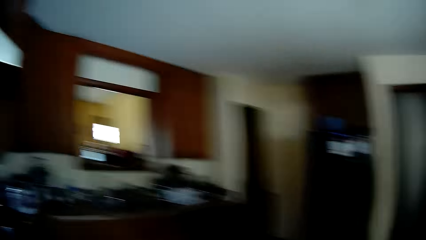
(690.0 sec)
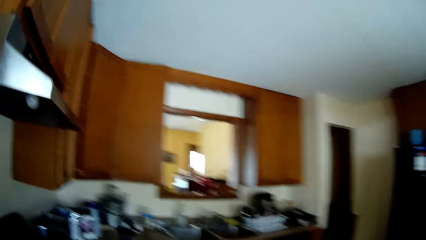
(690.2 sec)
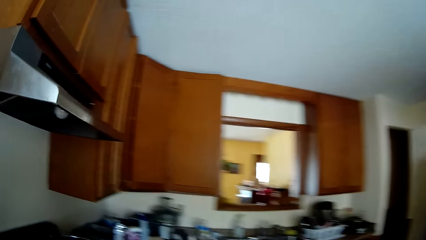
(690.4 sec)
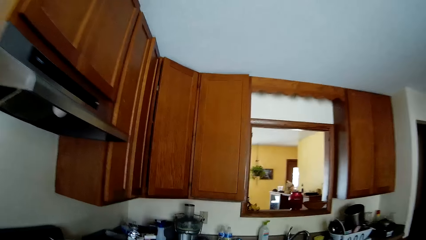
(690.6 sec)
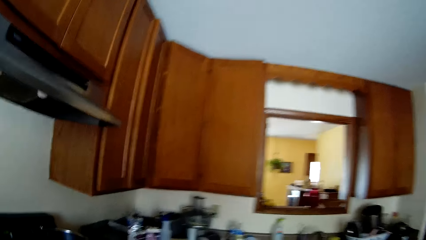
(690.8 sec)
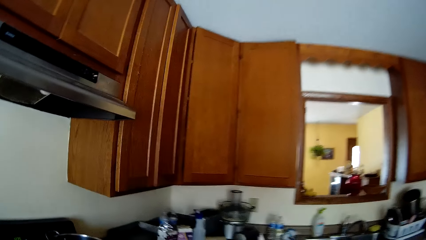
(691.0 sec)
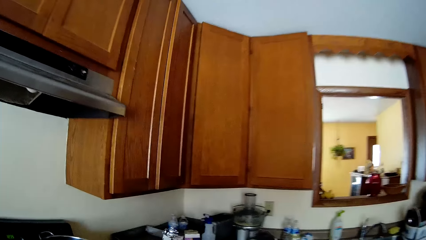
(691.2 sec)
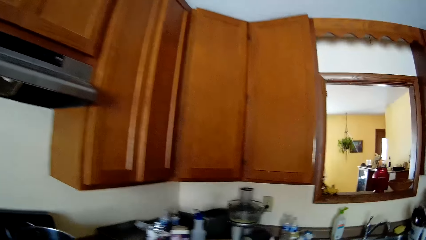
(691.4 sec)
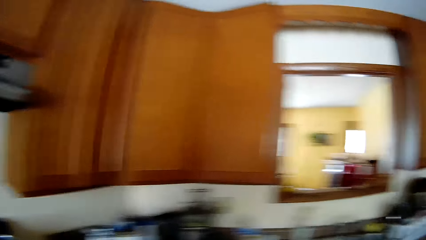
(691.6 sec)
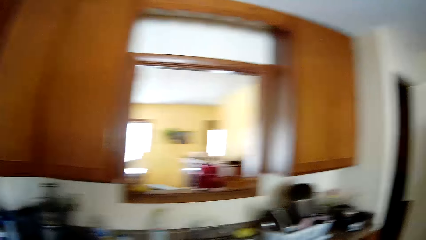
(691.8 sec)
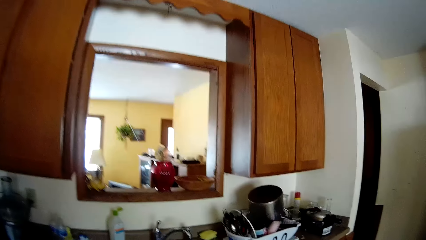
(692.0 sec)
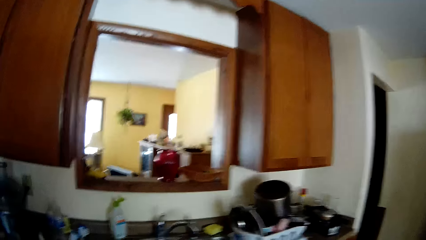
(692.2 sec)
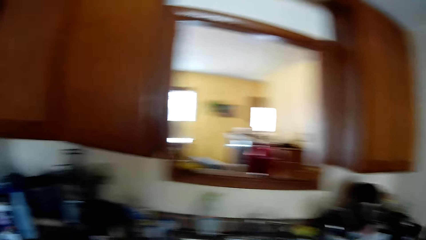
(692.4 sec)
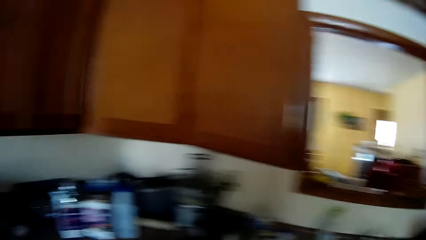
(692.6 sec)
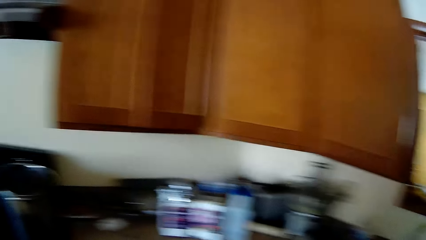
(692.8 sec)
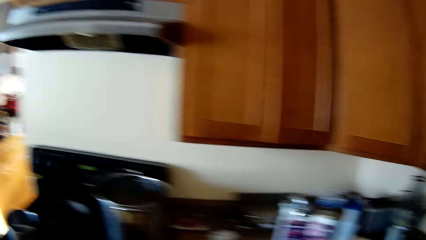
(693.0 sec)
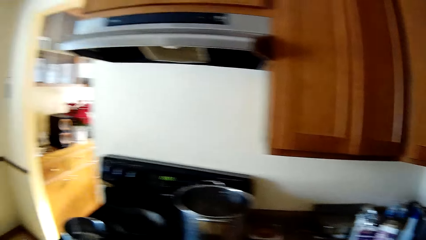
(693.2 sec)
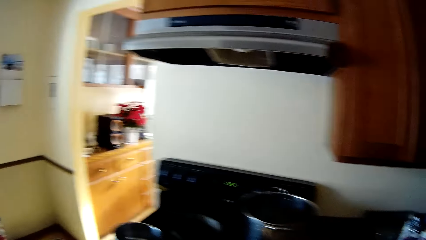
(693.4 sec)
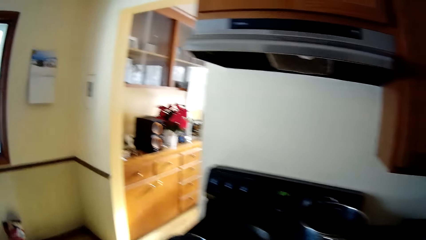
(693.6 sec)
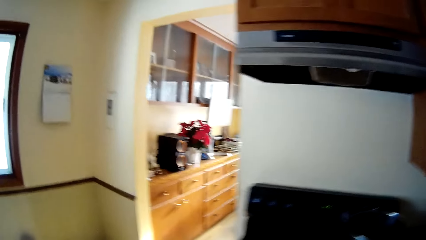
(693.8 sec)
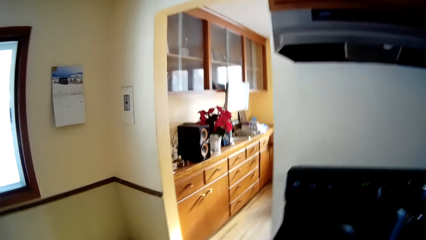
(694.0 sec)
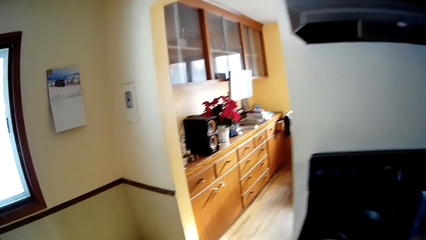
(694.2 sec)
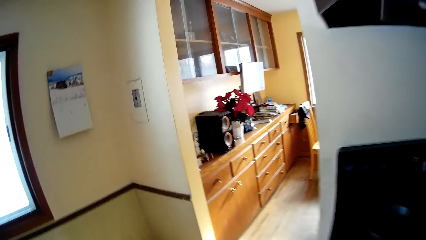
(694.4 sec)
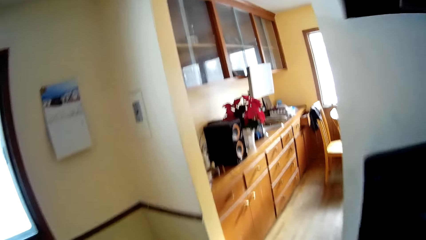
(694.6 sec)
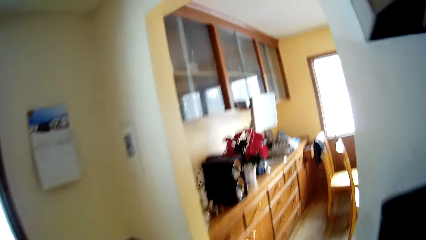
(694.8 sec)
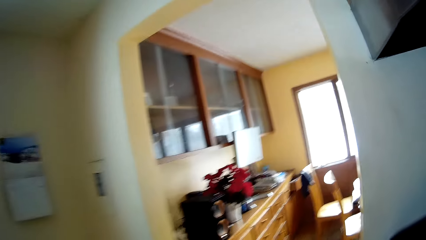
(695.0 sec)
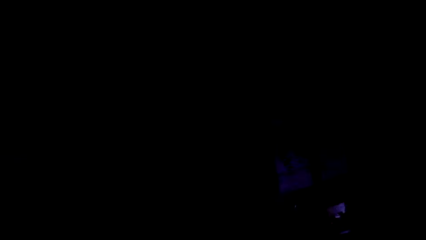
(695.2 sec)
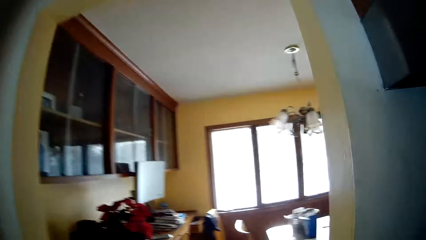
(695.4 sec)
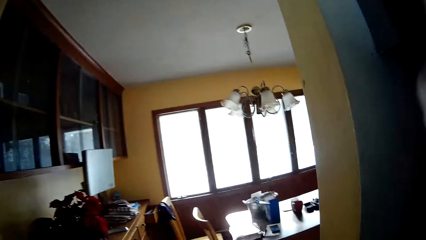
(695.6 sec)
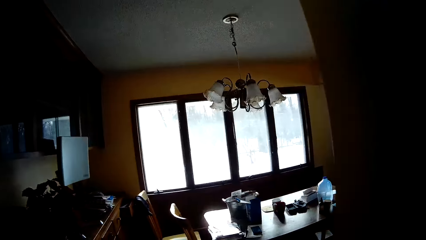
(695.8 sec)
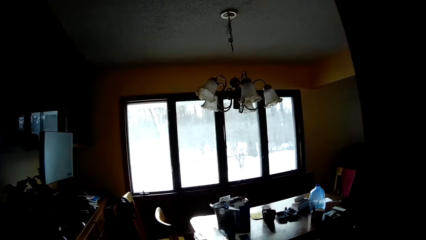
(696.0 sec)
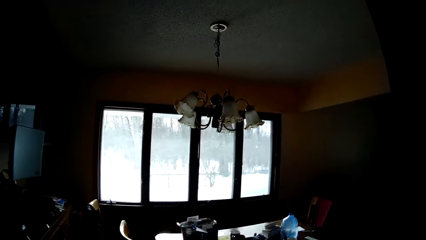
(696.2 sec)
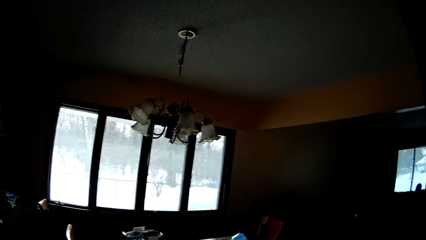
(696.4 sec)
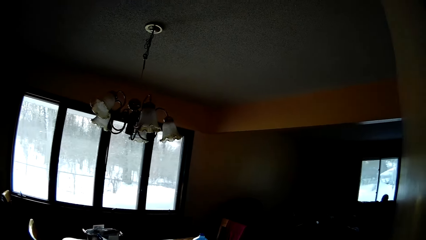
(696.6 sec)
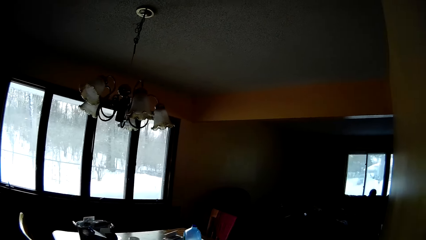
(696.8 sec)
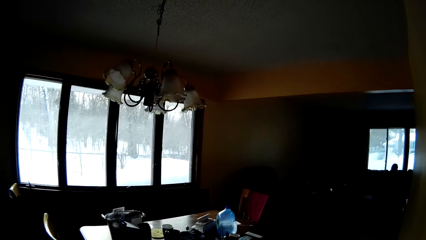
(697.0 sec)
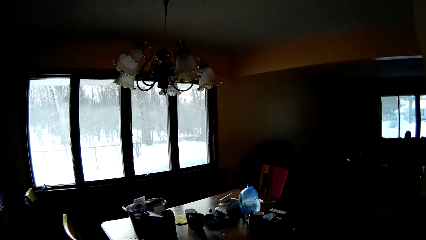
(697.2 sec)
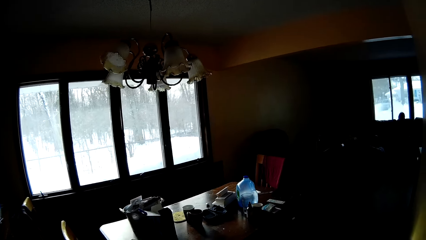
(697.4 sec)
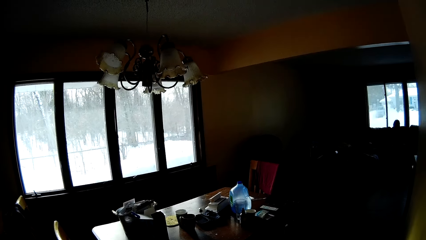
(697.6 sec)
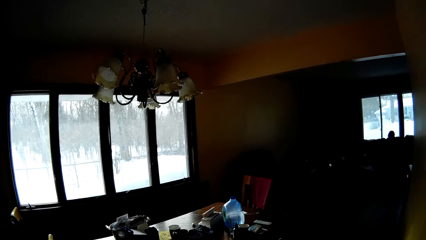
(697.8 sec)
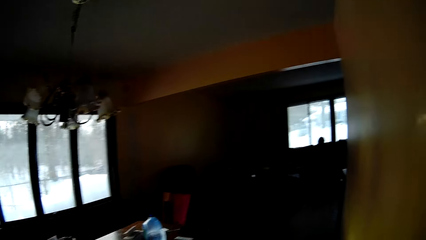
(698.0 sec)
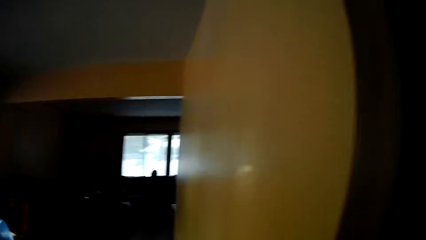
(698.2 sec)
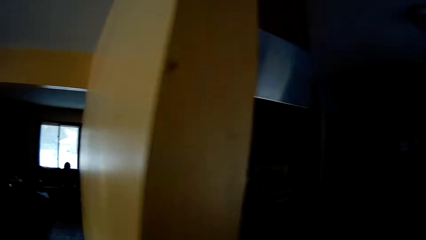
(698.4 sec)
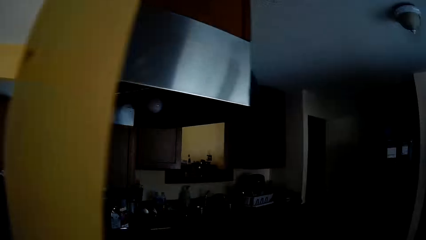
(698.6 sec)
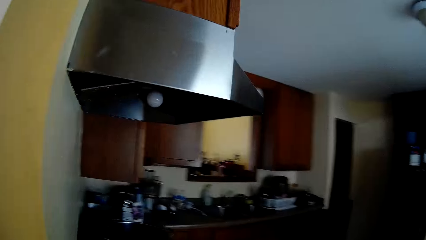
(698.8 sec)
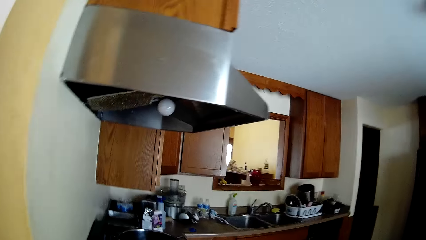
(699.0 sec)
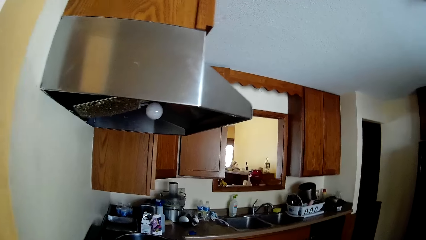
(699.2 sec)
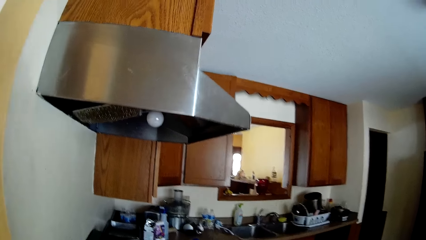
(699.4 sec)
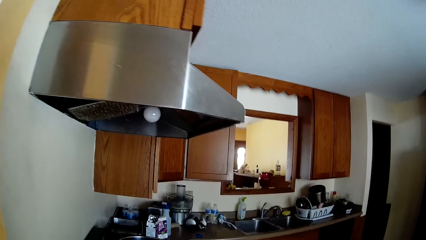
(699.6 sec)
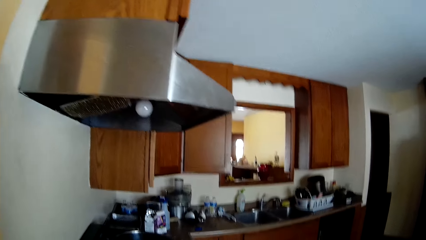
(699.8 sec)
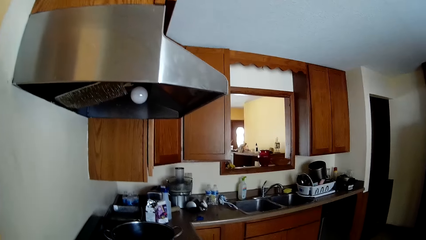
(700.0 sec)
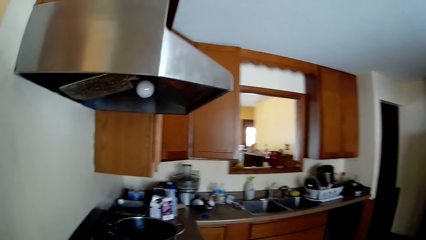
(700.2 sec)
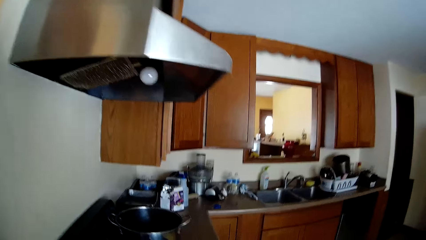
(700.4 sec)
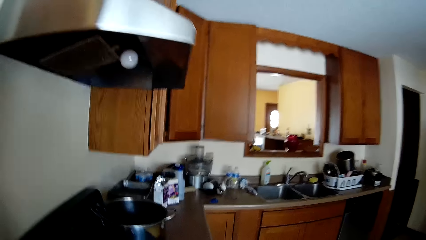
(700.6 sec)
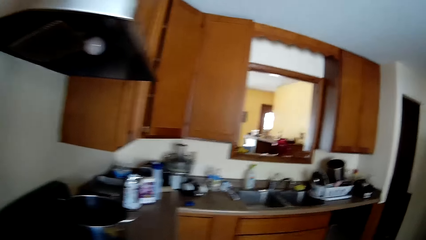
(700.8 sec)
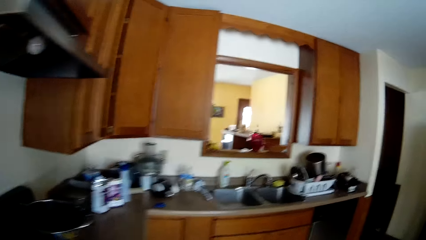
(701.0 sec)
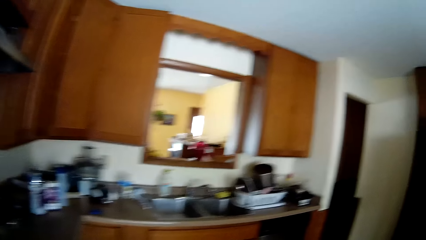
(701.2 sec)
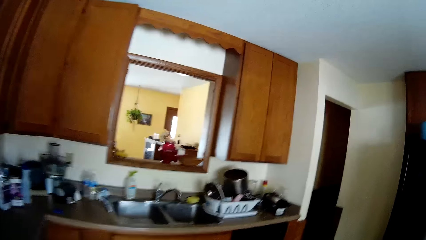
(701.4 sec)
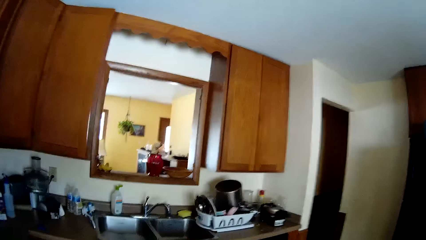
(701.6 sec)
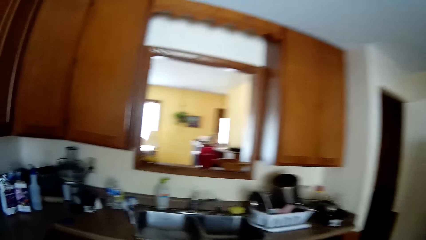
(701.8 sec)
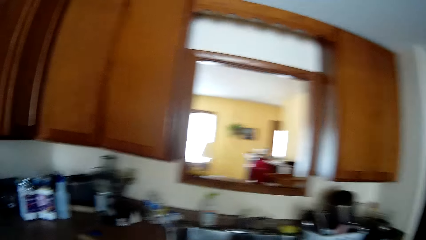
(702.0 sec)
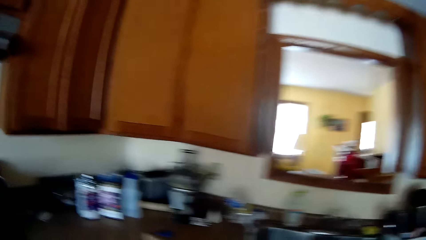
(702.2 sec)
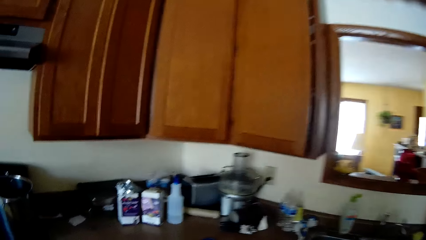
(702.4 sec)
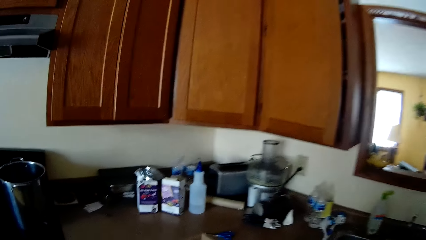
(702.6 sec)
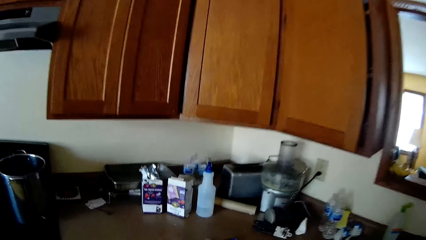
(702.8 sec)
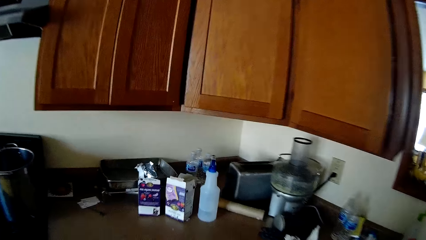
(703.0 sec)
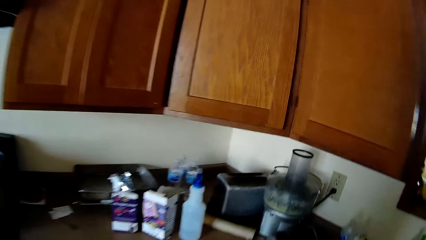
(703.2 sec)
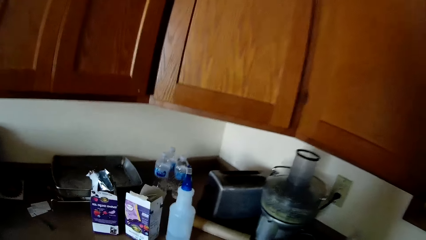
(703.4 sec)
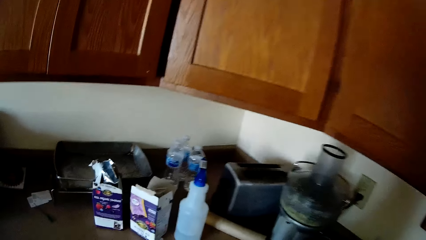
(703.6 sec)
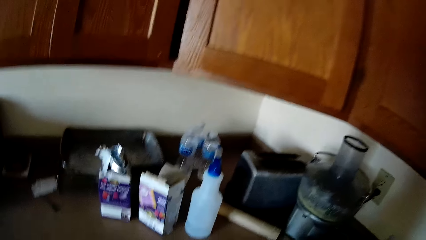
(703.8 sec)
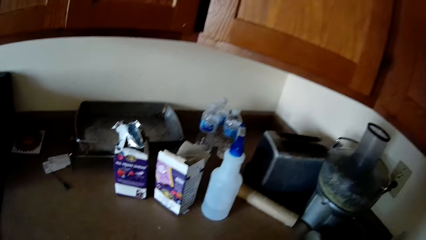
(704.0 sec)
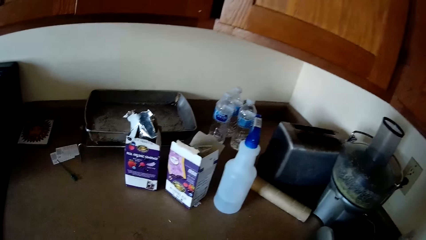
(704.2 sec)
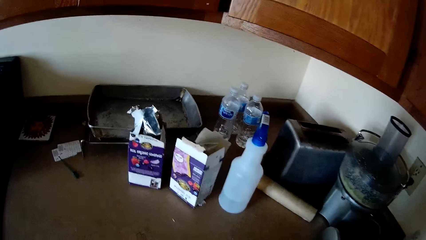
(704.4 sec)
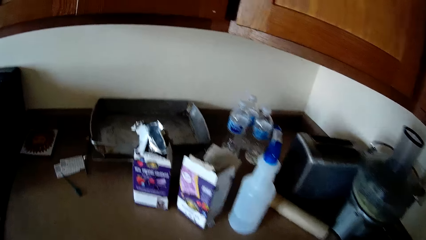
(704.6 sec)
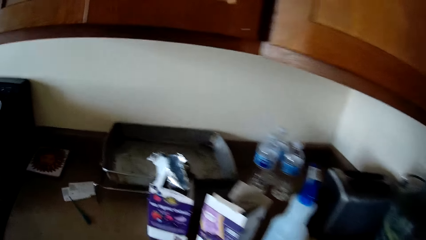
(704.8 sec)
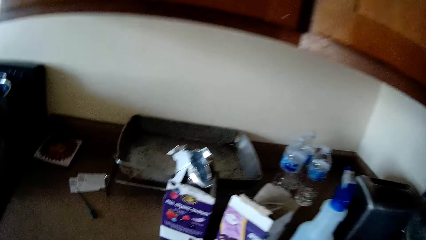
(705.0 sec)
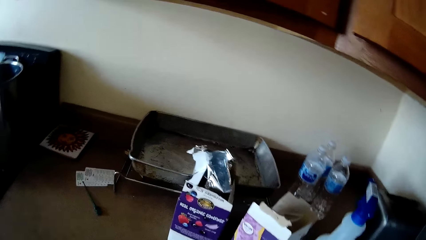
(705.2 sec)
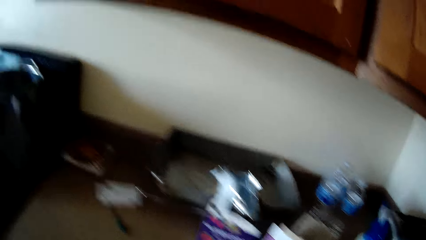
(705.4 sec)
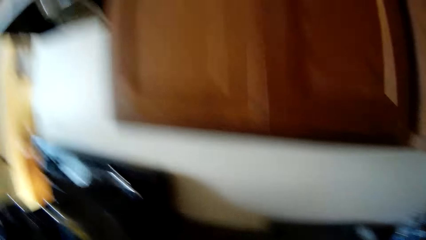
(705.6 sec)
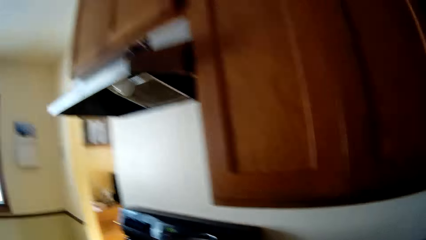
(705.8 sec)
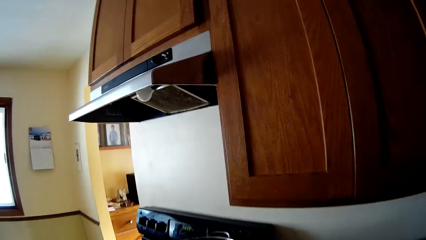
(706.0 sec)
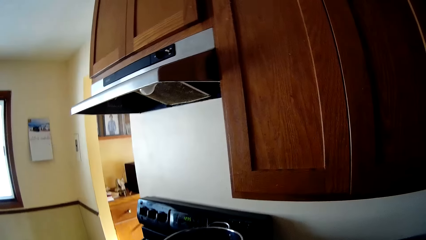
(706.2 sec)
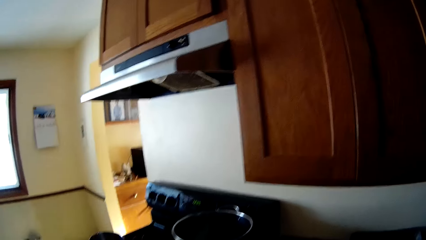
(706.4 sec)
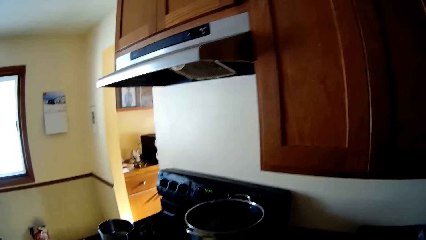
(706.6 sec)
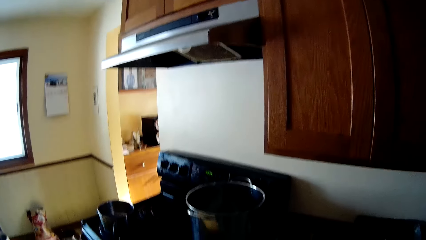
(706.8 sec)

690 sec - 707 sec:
The camera wearer walks to the sitting room. They go to the kitchen.
